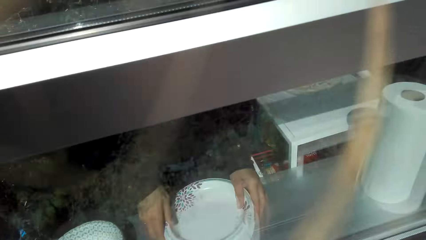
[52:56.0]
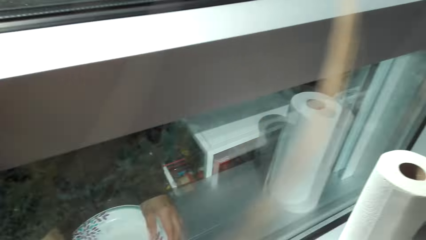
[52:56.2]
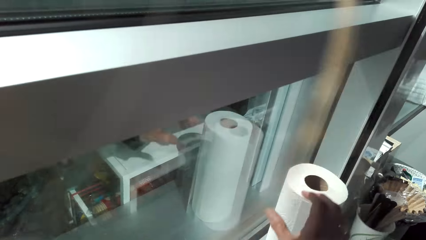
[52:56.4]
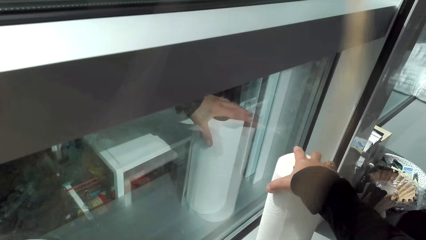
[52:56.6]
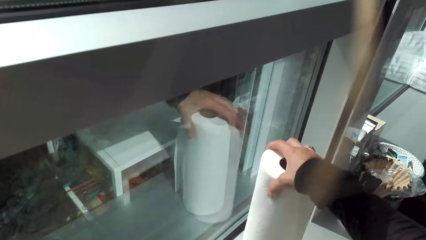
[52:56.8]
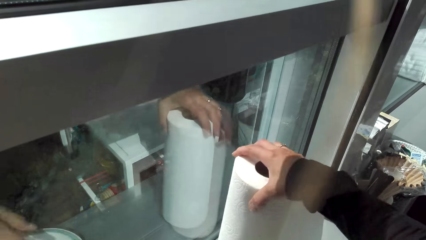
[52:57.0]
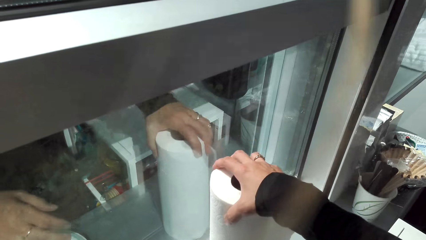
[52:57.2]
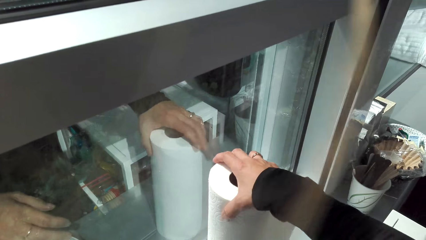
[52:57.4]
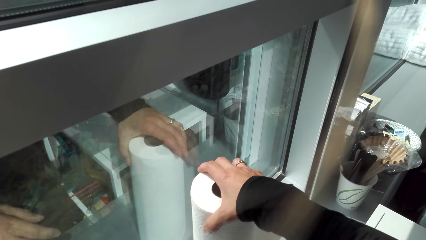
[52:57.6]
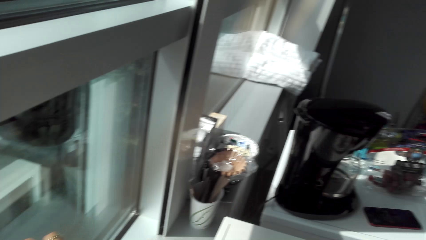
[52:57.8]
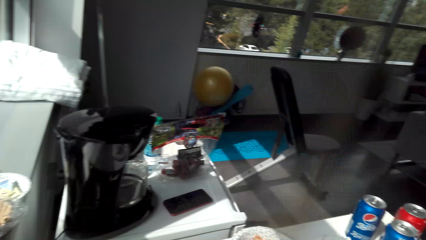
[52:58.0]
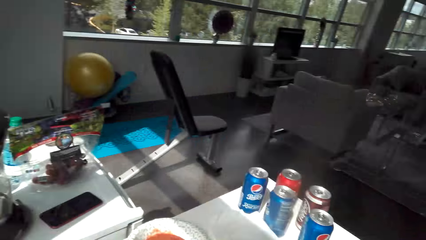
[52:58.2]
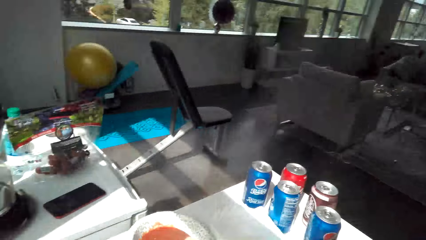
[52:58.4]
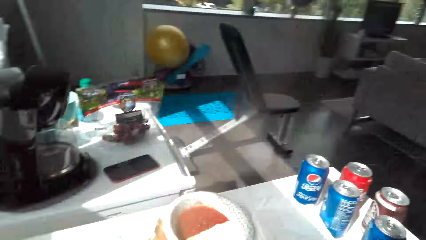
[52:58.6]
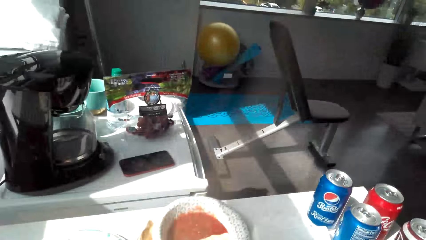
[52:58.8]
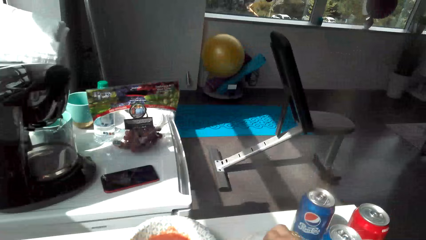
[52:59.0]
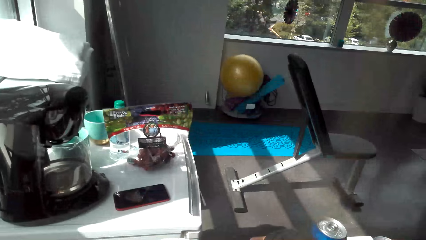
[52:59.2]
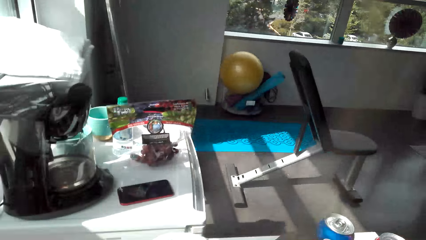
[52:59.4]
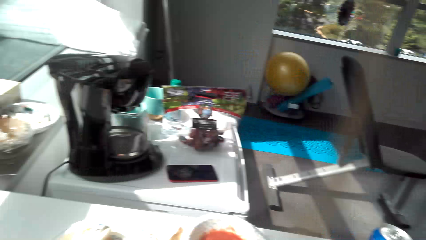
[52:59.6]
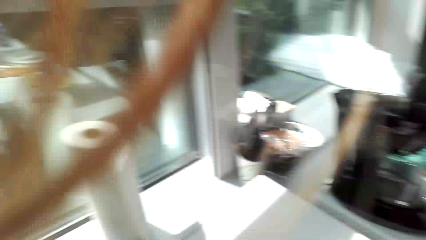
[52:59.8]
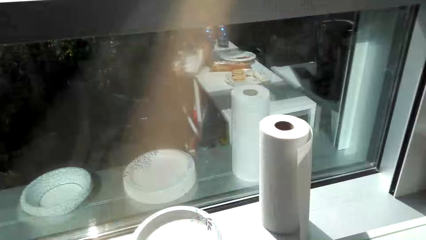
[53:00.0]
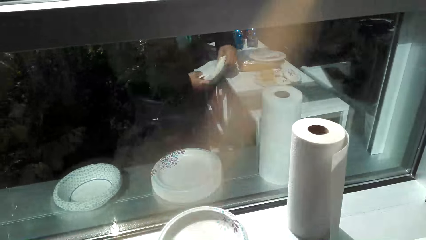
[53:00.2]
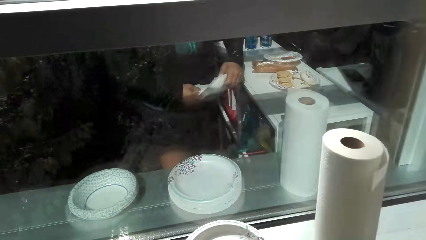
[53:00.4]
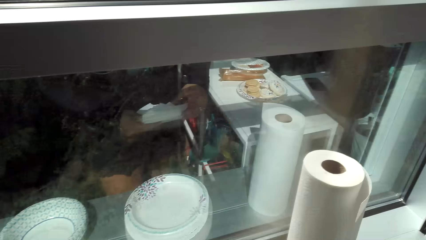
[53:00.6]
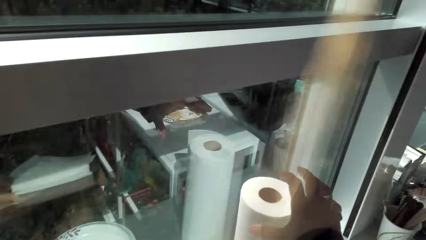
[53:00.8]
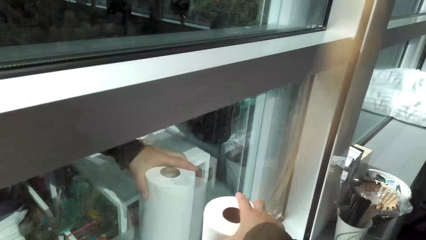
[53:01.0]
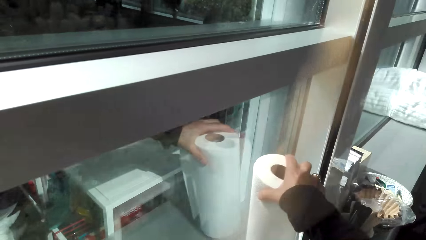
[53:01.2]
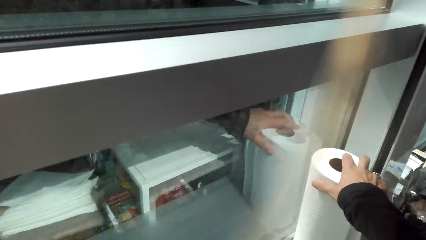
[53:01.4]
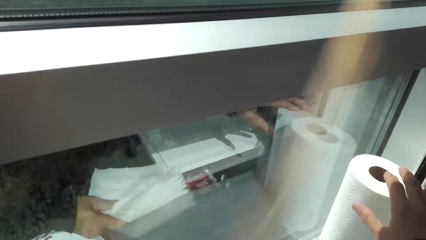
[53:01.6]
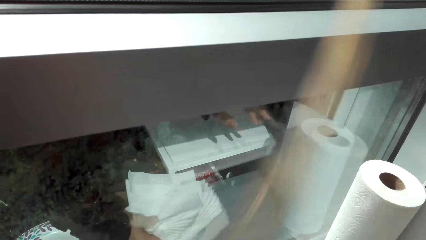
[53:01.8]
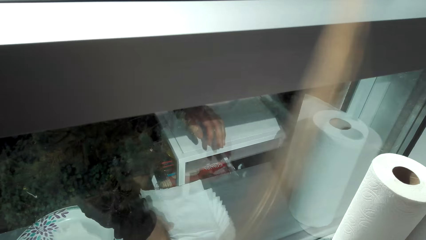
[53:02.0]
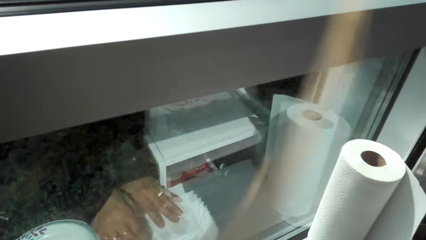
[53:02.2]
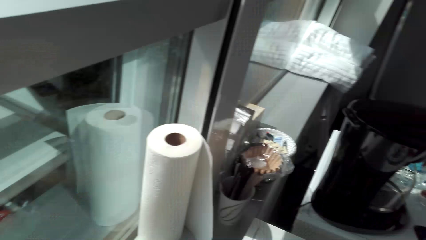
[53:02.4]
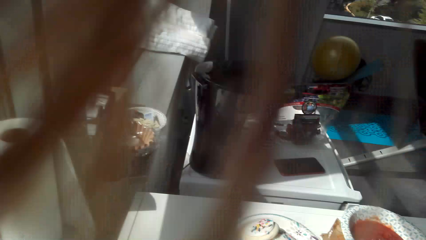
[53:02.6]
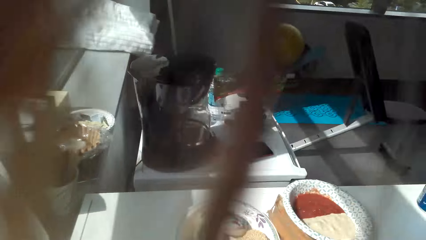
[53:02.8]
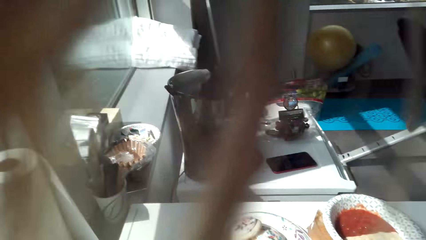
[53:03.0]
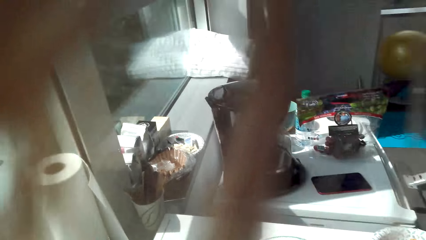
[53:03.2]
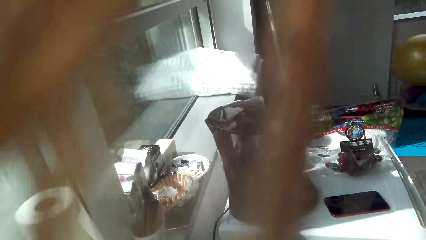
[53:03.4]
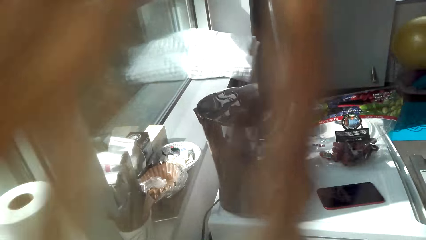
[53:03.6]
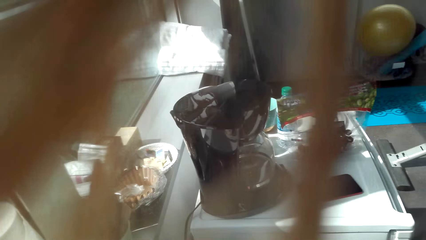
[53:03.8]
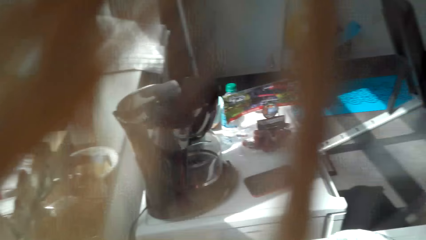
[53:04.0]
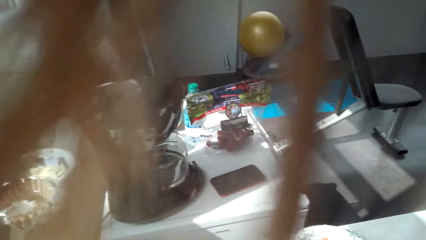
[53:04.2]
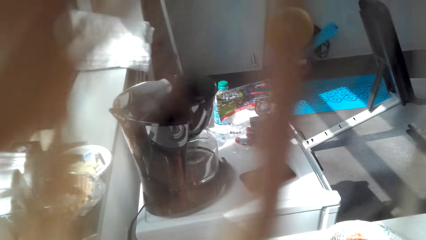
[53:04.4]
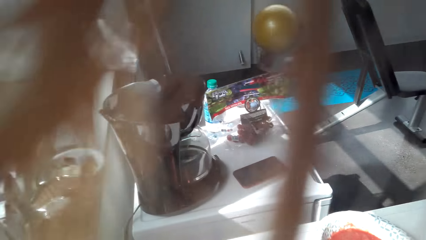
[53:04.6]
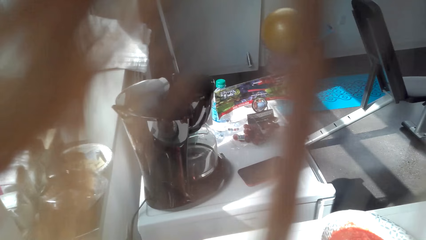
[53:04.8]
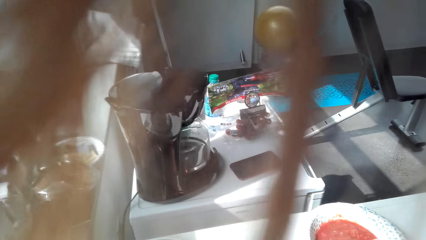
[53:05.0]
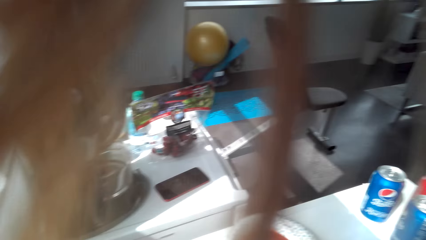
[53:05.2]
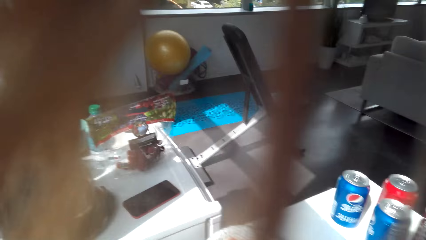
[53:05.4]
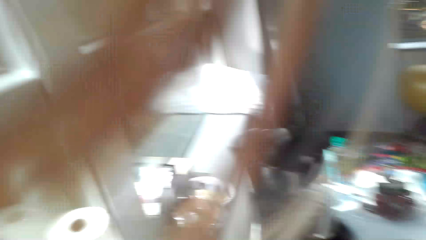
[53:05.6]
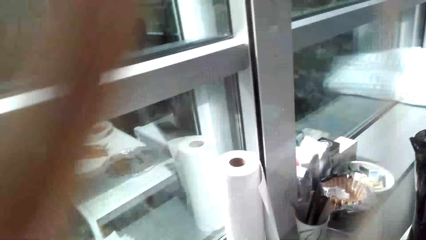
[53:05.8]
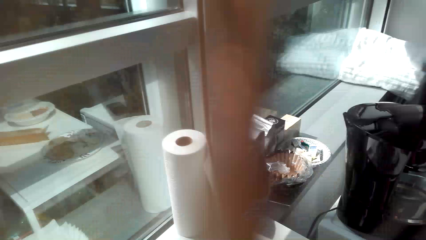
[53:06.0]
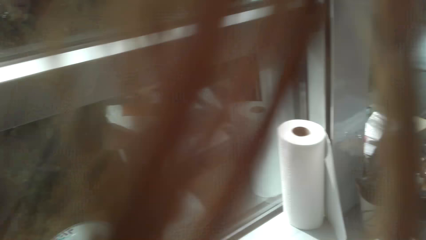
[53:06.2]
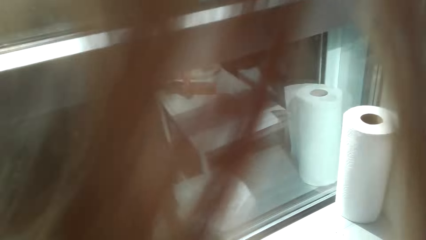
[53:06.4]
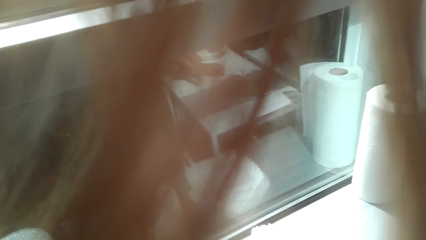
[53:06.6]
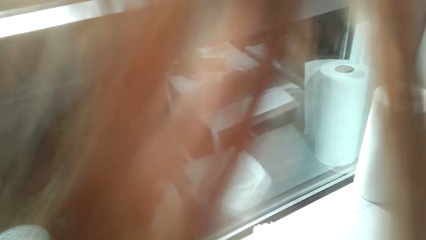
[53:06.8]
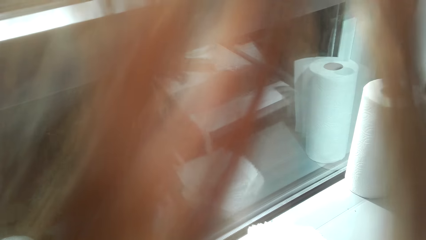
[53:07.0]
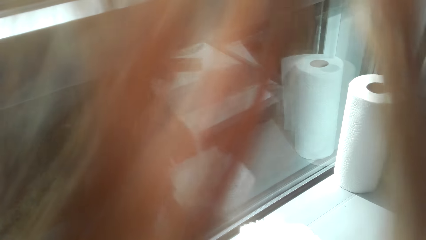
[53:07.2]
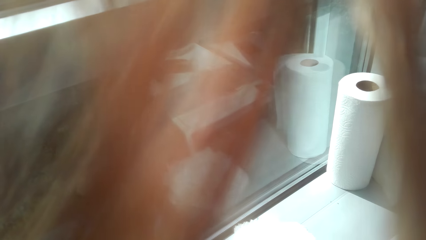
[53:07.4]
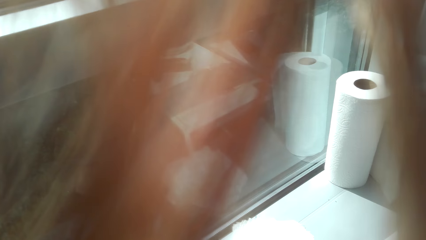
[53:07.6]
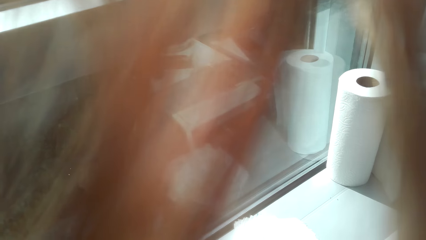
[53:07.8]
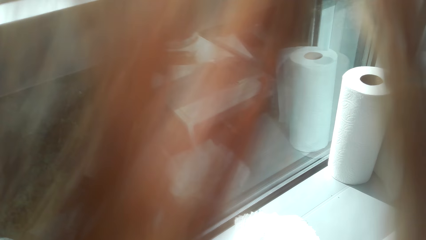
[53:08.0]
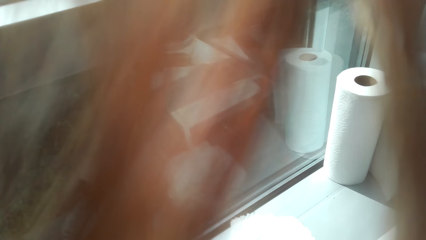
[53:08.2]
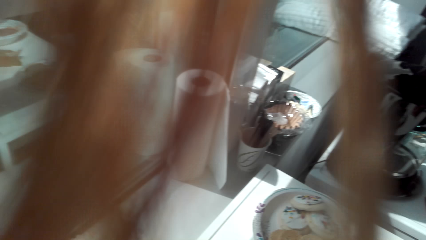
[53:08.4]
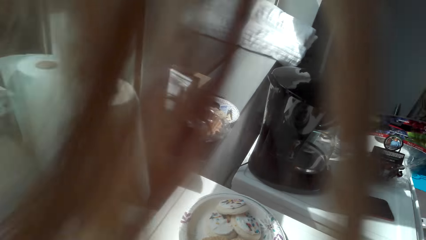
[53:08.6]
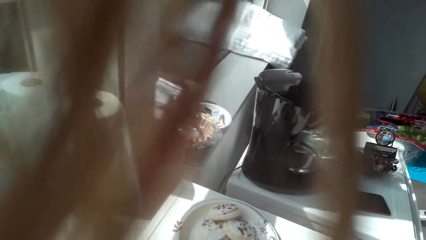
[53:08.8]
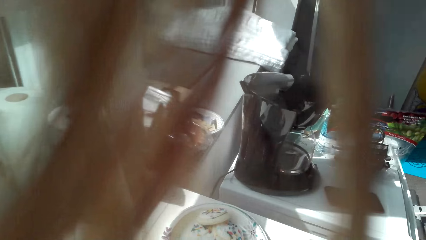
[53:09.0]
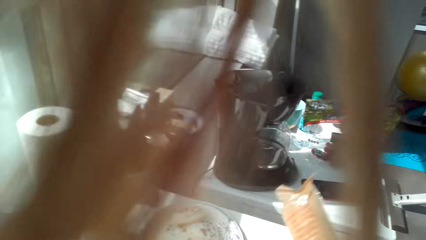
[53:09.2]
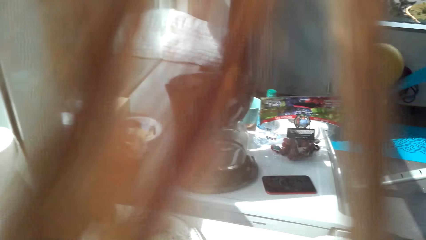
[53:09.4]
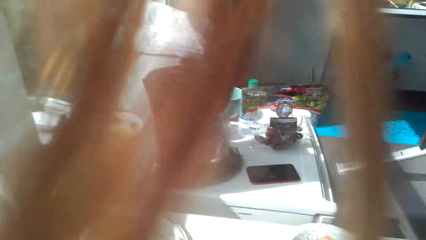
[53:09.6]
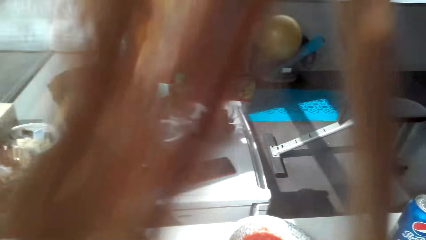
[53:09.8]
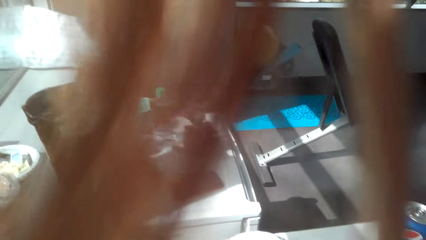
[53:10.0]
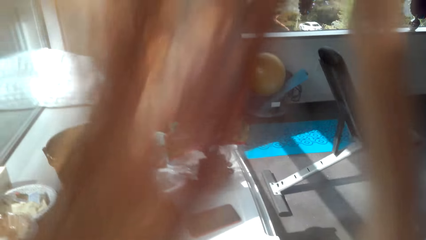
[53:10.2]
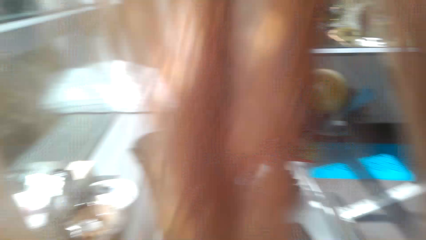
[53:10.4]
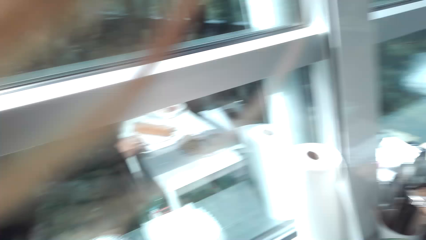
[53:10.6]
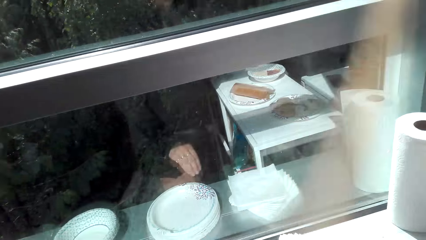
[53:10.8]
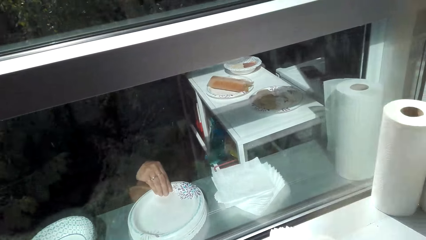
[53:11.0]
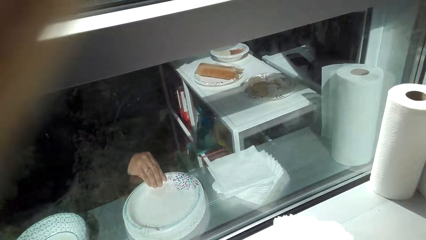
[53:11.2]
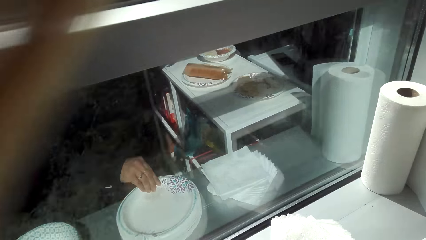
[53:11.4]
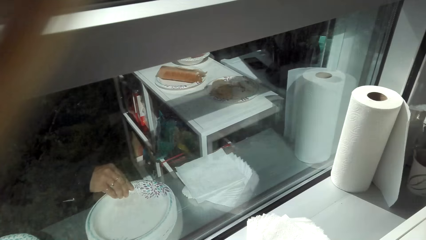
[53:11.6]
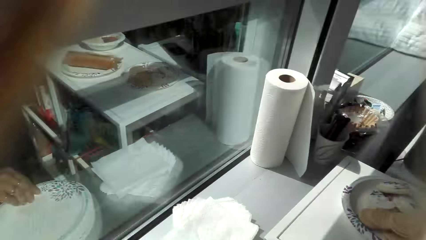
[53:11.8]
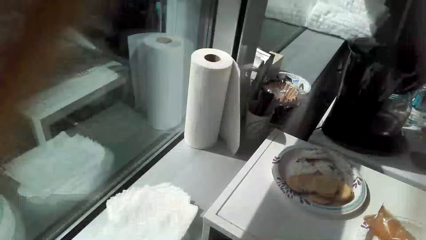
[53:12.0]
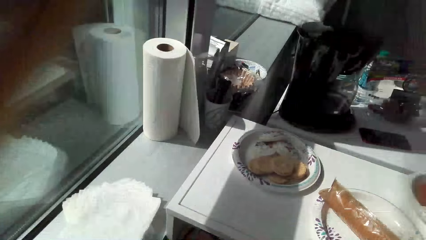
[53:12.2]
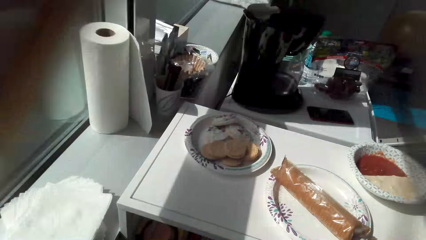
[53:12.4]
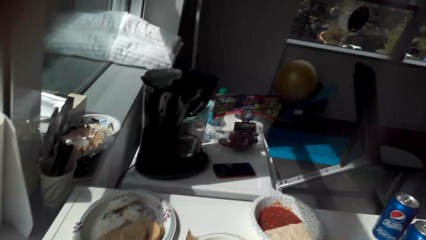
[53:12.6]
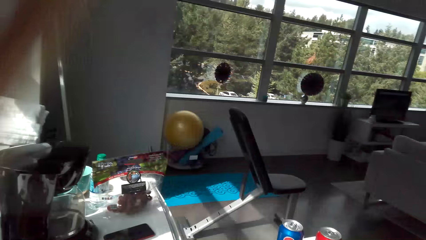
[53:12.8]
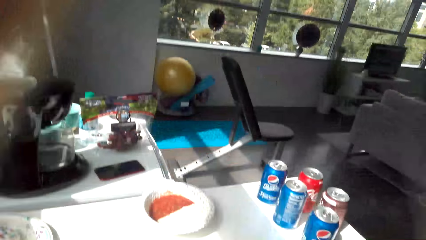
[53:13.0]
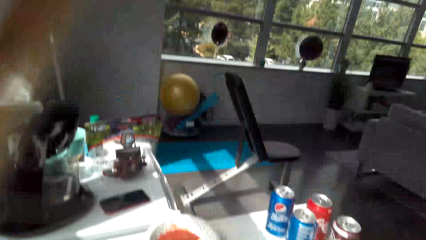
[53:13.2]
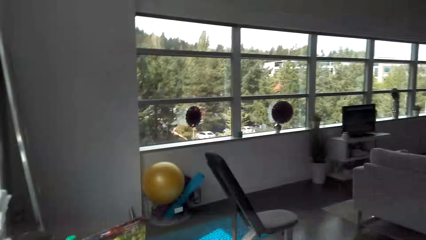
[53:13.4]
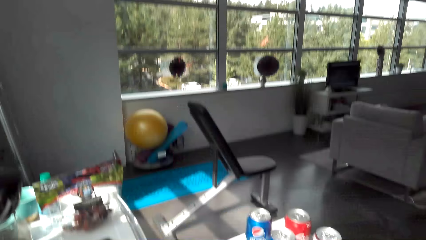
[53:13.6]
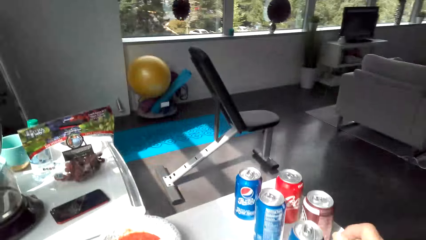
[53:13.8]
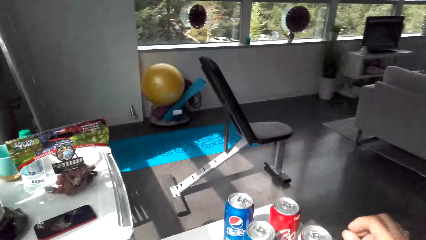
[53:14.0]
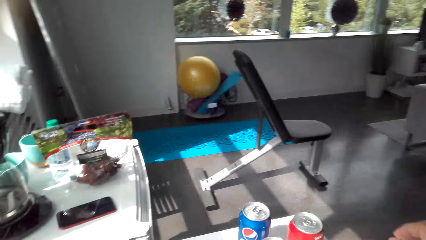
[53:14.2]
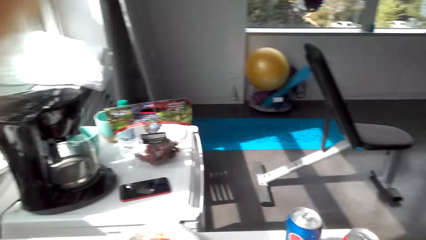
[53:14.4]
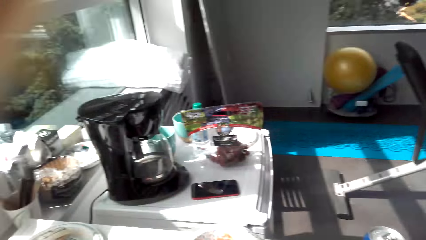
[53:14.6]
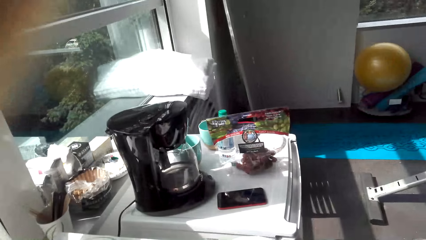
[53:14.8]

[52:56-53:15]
The camera wearer picks up the tissue paper. They move the kitchen paper towel. They move the kitchen paper towel again. They move around the table.
